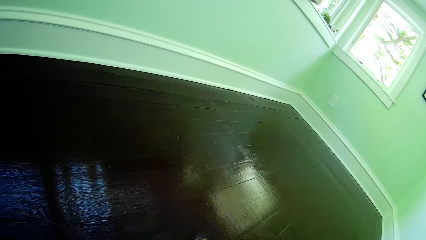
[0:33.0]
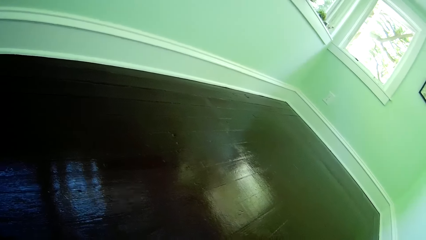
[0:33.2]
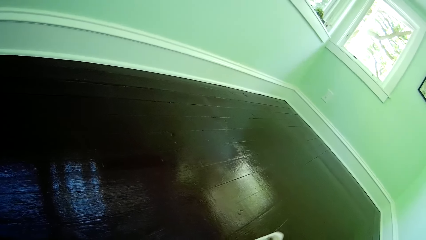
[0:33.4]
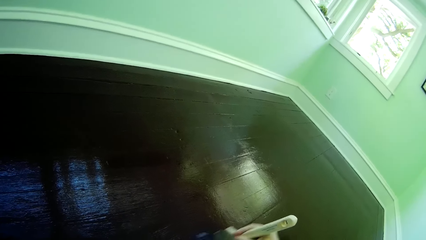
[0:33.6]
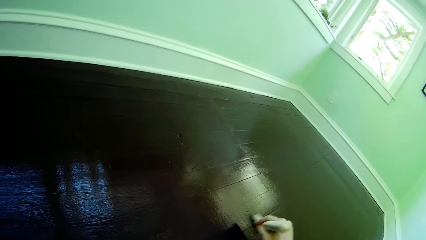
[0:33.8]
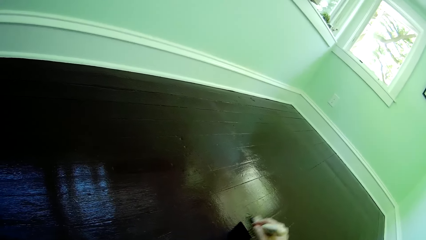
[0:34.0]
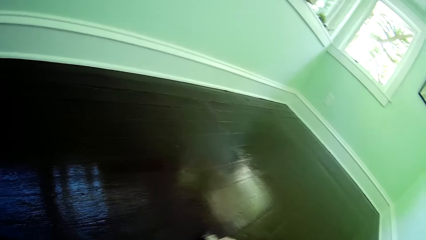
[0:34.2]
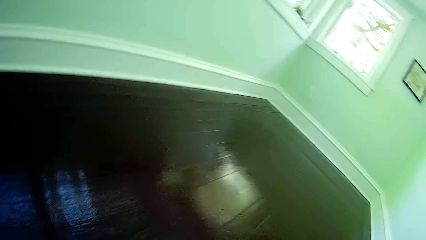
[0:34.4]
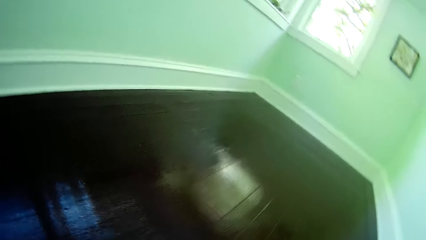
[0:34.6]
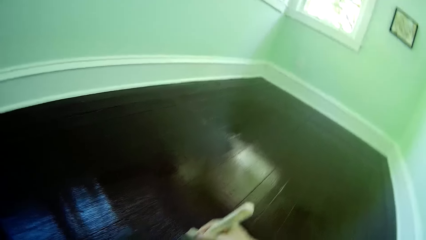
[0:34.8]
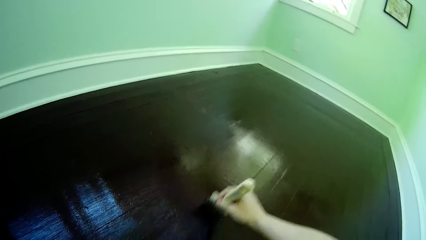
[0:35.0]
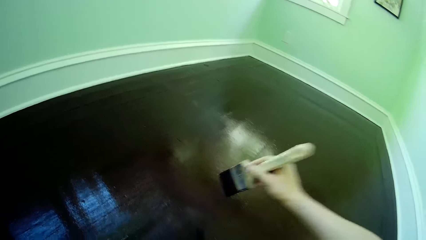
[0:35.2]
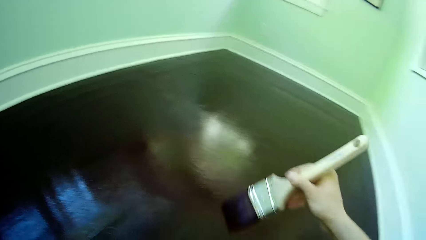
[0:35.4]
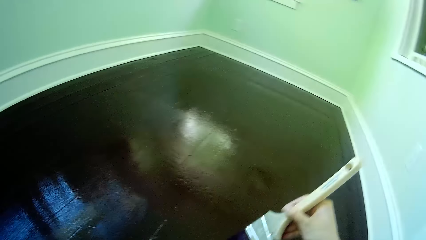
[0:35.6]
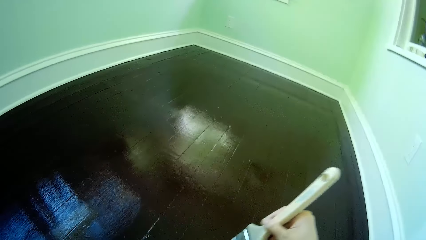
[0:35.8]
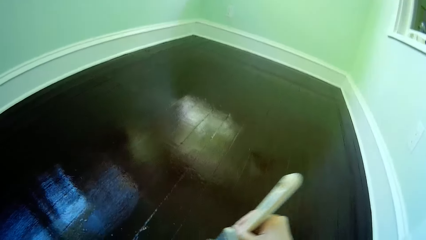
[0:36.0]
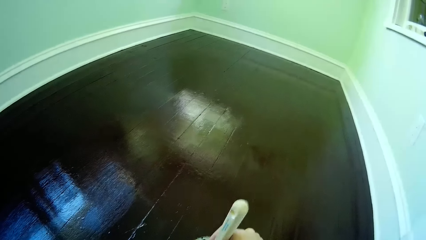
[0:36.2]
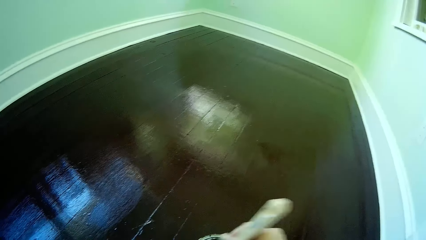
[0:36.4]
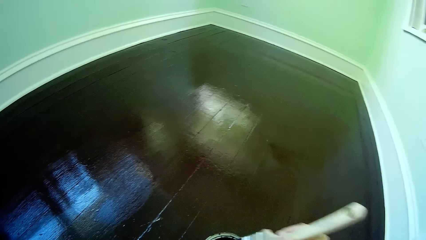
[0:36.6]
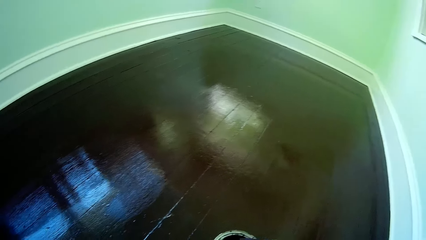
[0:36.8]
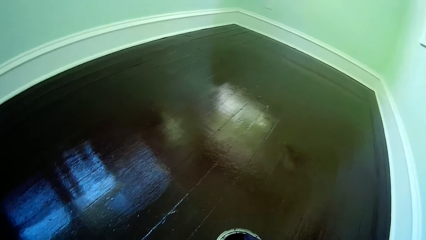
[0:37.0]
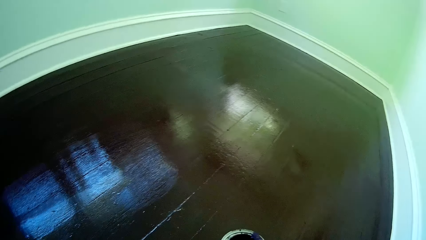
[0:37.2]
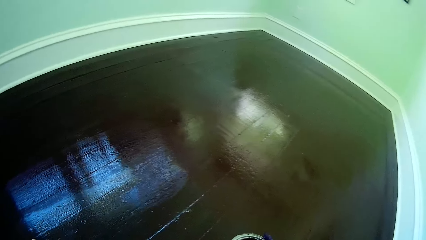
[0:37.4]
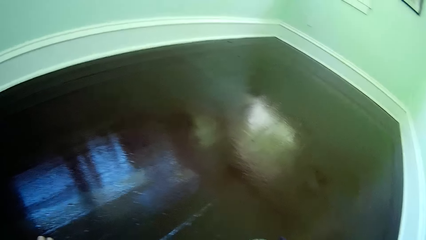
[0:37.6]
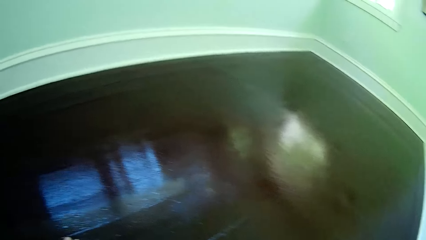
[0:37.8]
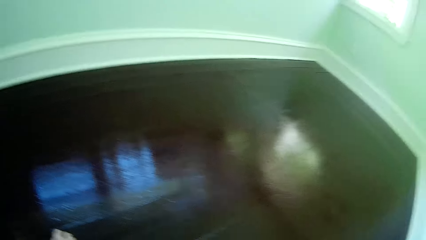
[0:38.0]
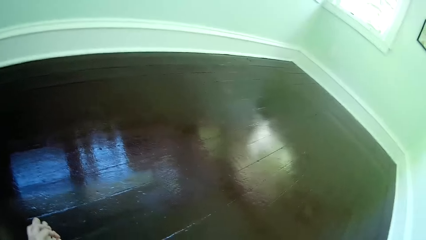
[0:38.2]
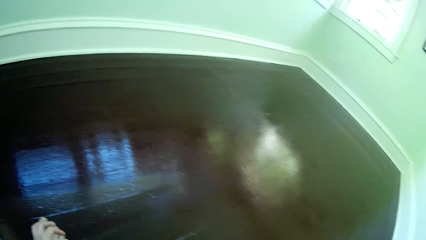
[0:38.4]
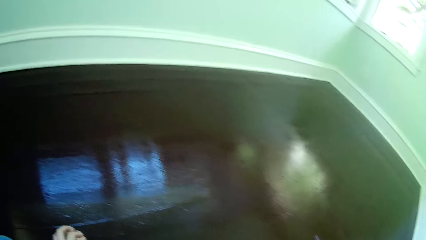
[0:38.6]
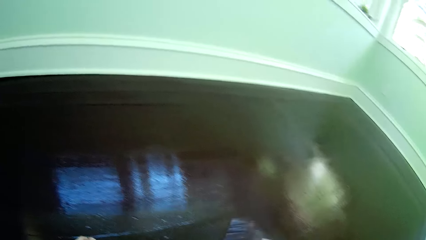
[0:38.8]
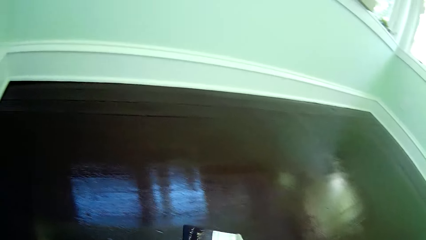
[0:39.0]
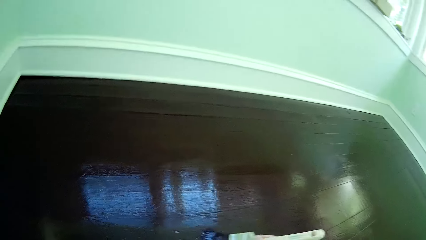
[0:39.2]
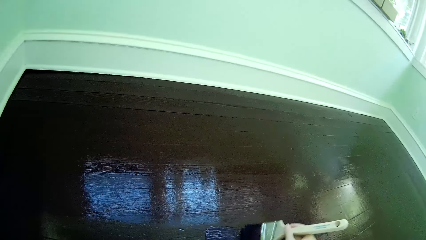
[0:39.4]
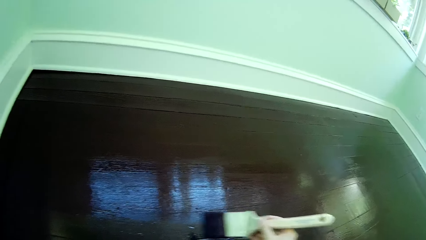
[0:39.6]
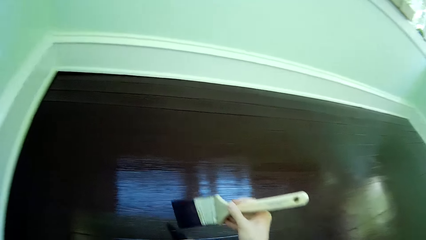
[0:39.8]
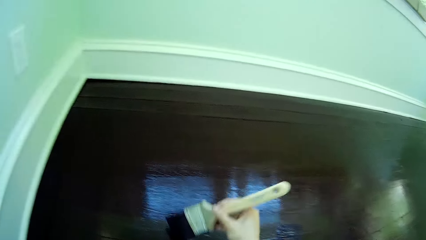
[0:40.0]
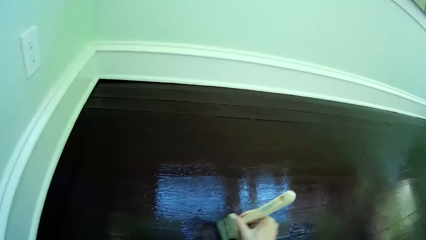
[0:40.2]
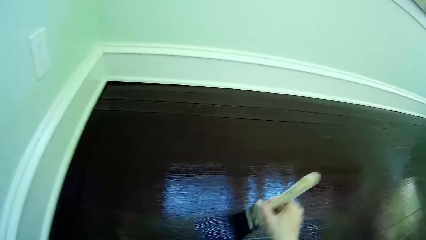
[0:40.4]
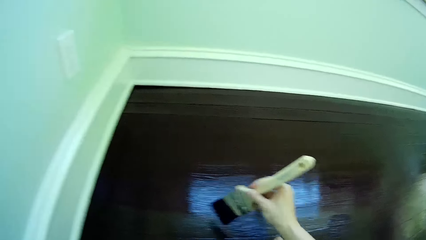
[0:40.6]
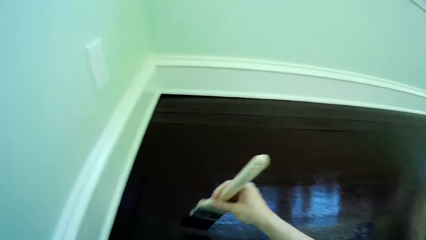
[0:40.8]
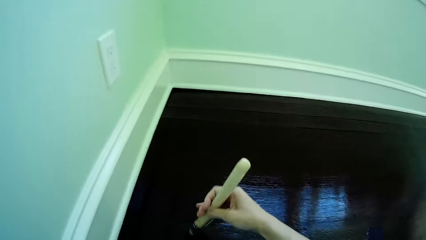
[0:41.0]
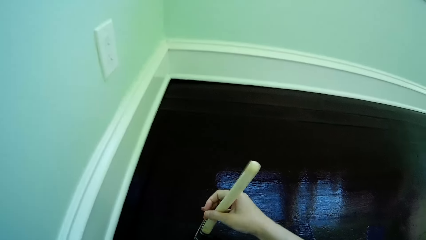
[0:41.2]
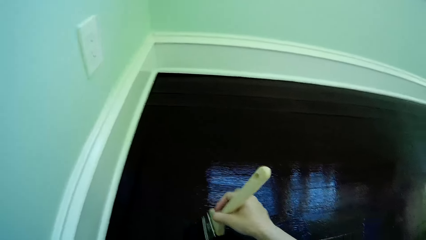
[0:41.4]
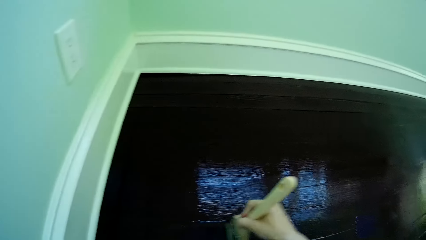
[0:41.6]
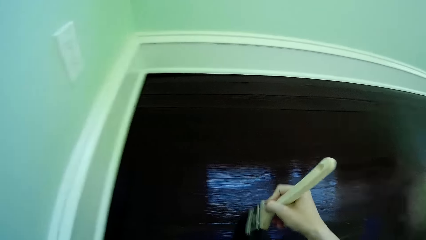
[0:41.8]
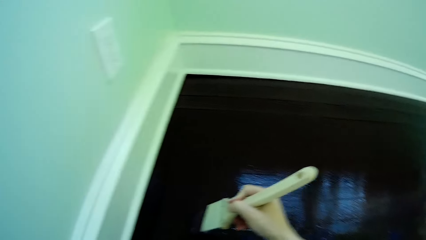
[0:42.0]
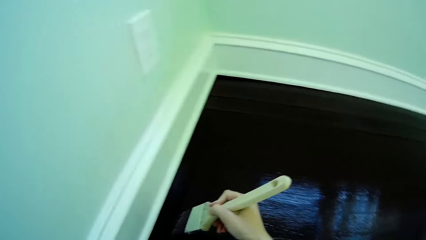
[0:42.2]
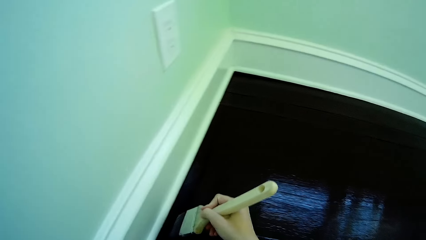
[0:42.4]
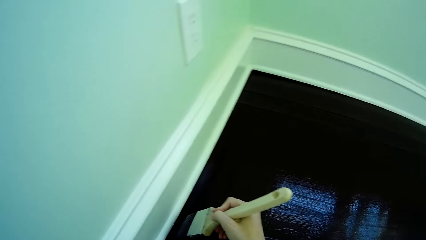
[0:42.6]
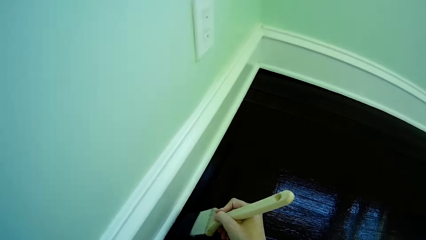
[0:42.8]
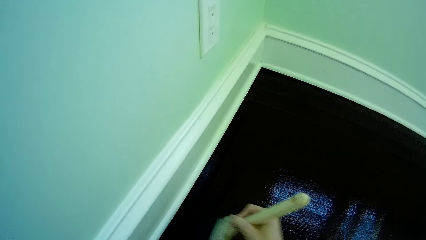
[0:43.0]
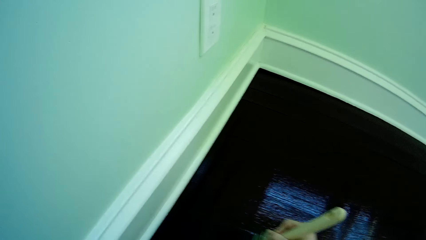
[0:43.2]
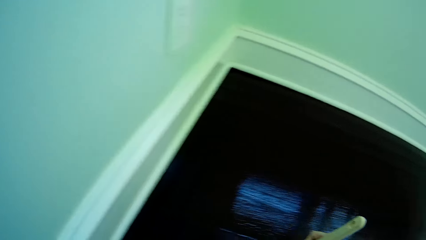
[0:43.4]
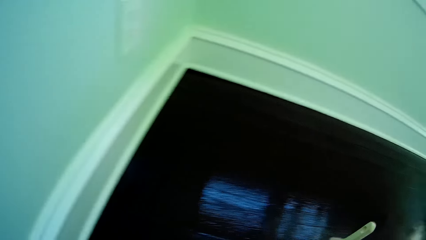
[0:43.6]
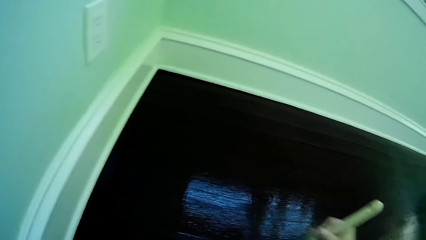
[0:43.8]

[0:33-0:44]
The camera wearer dips the paint brush in her right hand into the paint container. She removes the paint brush from the paint container with her right hand. She places her left hand on the floor. She paints the floor with the paint brush in her right hand.

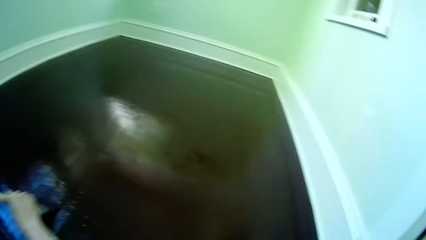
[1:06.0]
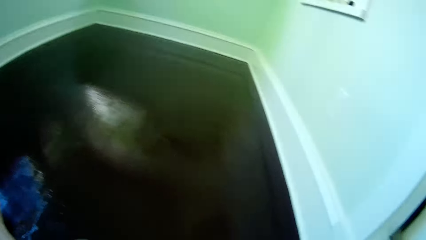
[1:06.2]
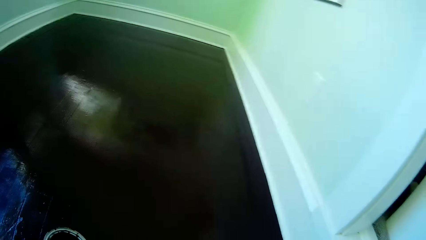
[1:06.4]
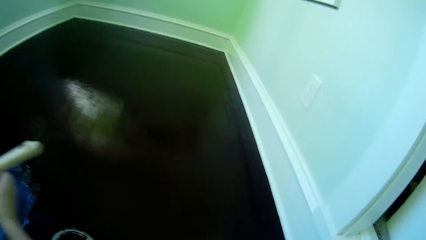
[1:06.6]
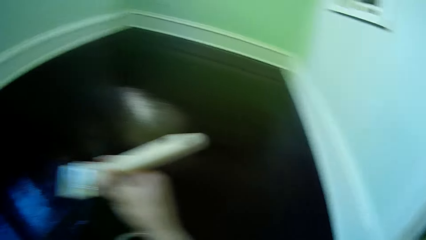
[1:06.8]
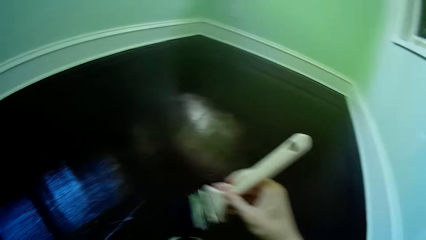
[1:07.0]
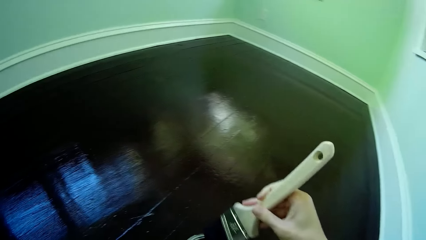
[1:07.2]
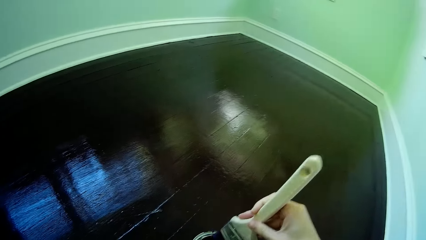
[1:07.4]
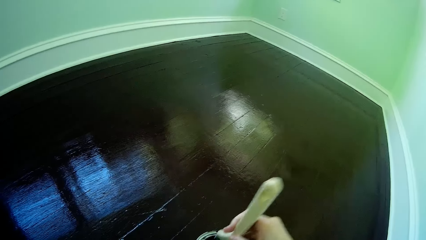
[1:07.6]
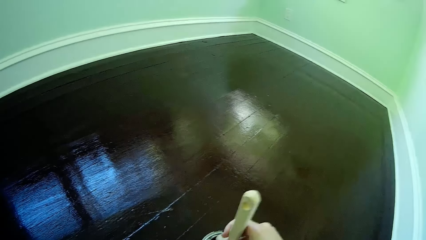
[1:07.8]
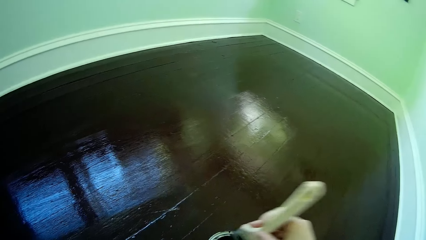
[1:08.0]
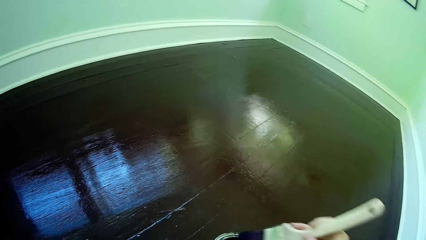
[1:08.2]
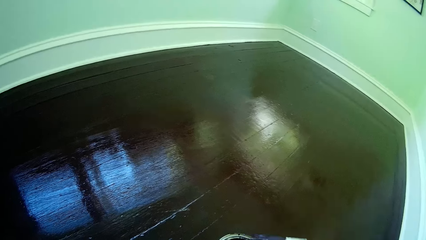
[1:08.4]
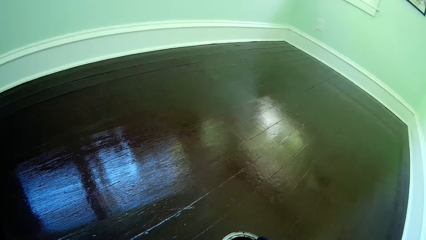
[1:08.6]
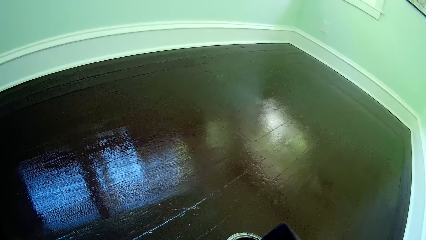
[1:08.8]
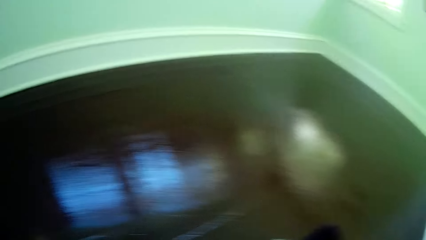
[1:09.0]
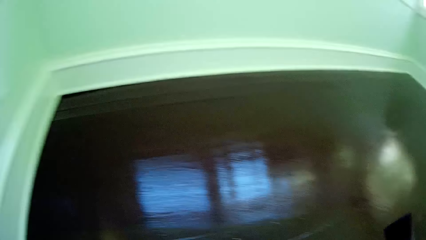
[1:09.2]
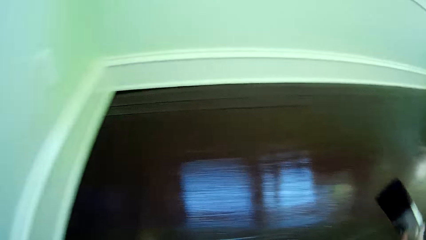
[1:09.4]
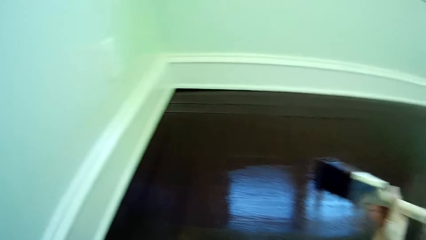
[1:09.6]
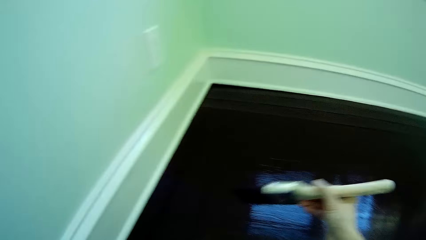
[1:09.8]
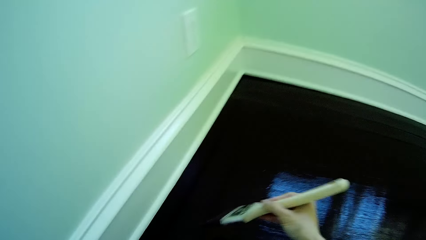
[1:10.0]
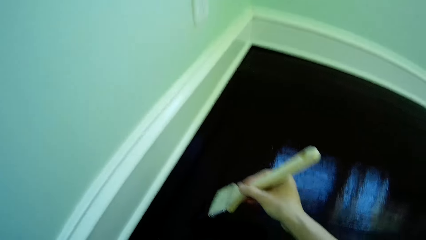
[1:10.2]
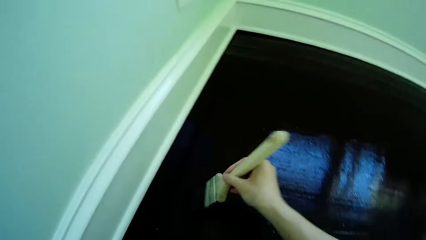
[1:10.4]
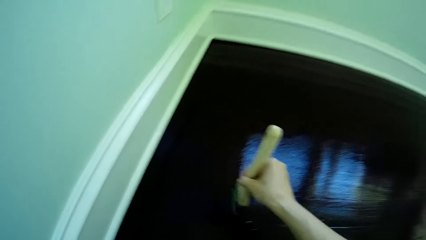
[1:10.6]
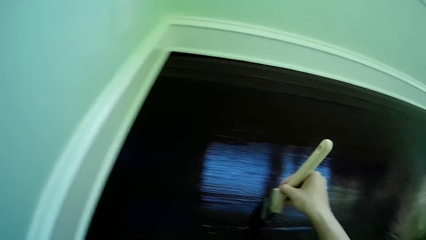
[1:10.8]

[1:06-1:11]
The camera wearer dips the paint brush in her right hand into the paint container. She removes the paint brush from the paint container with her right hand. She paints the floor with the paint brush in her right hand.
